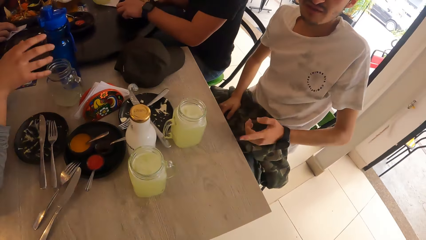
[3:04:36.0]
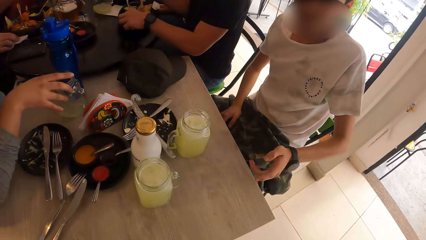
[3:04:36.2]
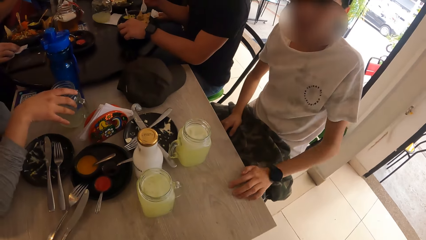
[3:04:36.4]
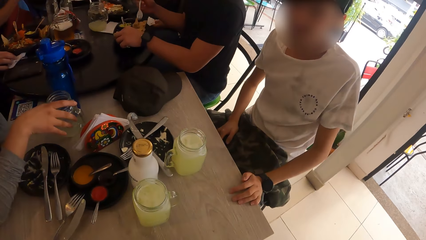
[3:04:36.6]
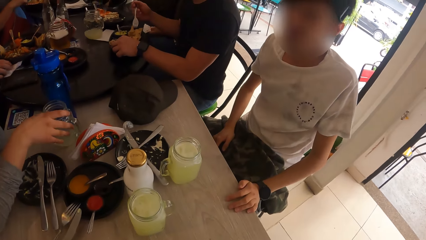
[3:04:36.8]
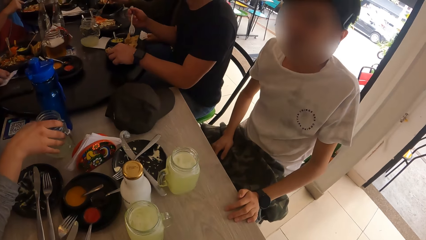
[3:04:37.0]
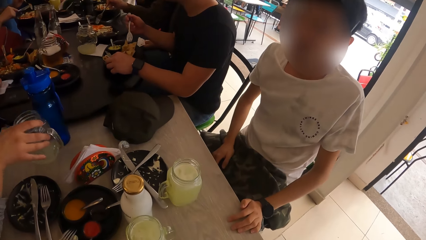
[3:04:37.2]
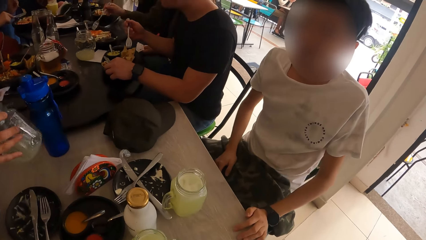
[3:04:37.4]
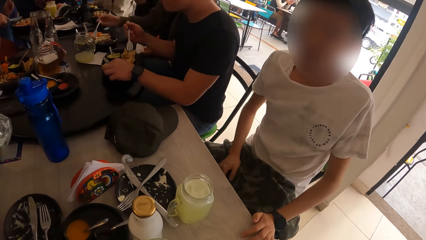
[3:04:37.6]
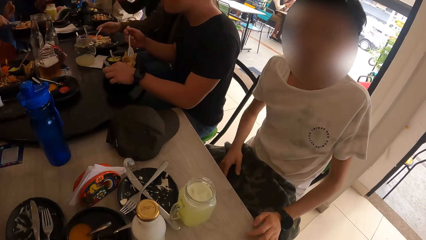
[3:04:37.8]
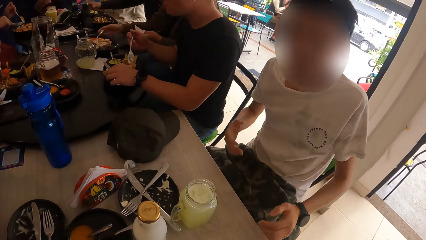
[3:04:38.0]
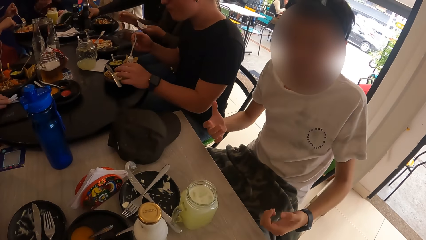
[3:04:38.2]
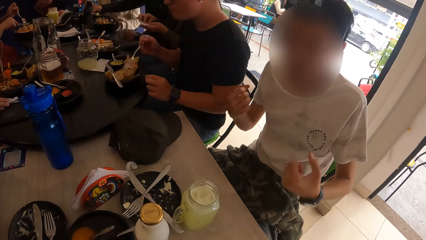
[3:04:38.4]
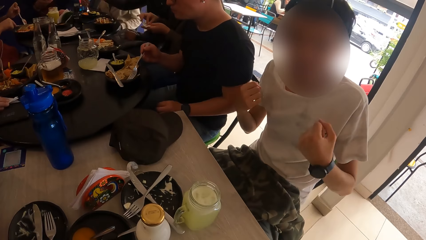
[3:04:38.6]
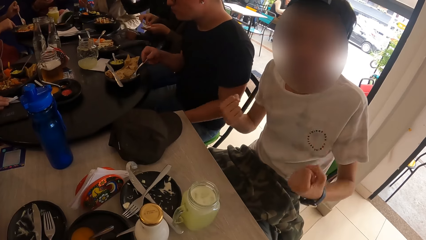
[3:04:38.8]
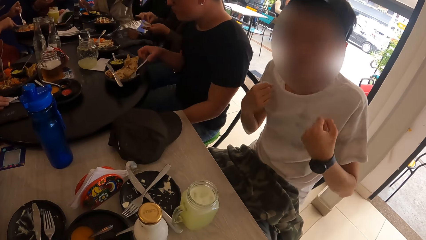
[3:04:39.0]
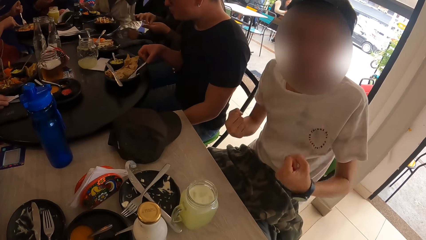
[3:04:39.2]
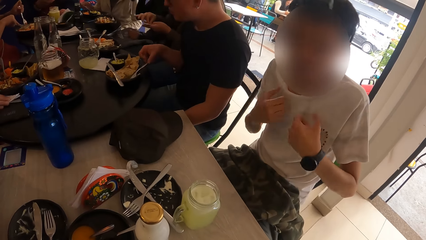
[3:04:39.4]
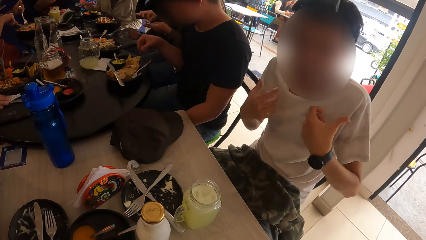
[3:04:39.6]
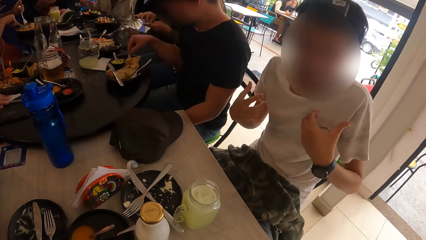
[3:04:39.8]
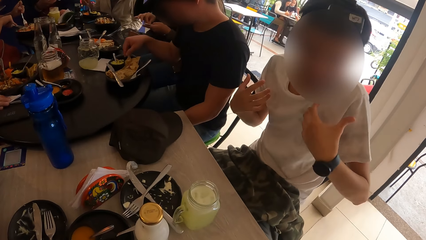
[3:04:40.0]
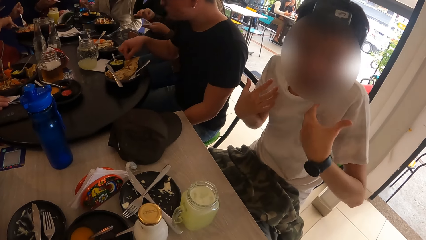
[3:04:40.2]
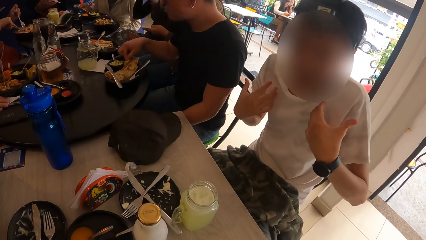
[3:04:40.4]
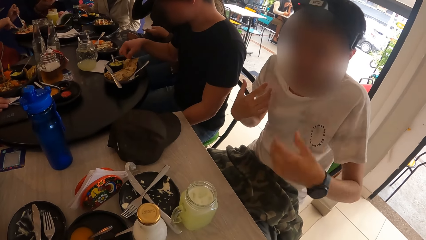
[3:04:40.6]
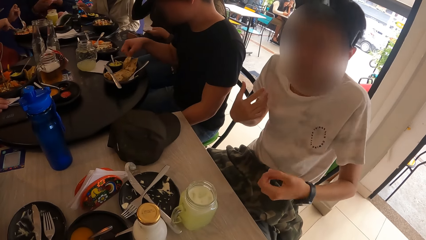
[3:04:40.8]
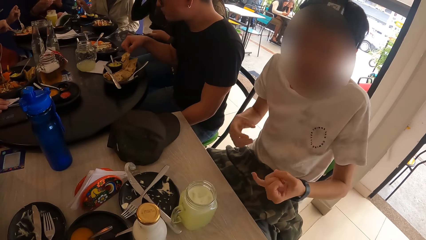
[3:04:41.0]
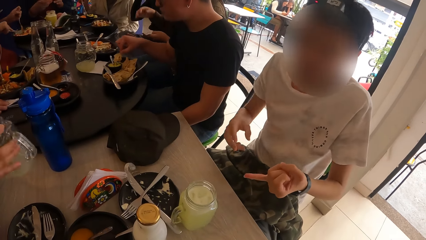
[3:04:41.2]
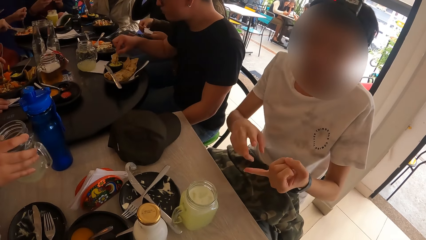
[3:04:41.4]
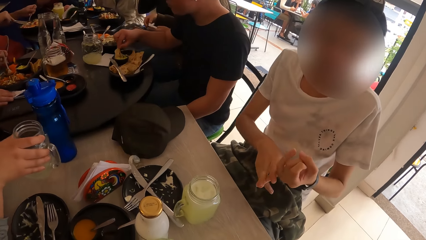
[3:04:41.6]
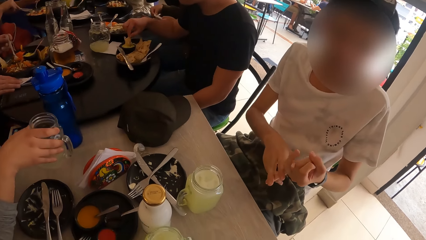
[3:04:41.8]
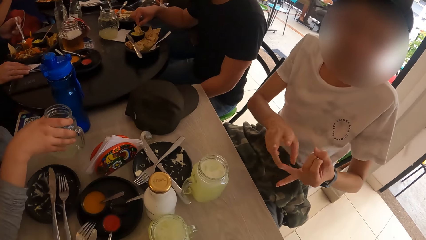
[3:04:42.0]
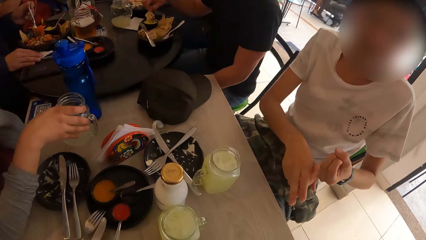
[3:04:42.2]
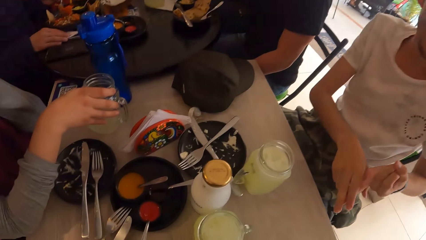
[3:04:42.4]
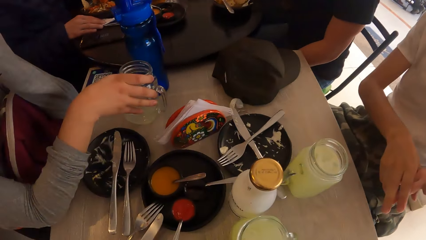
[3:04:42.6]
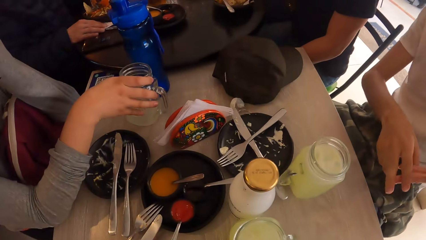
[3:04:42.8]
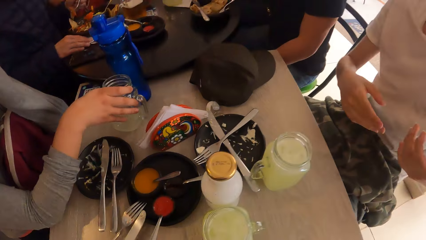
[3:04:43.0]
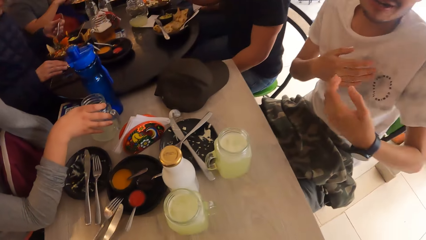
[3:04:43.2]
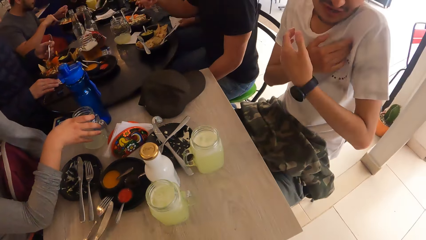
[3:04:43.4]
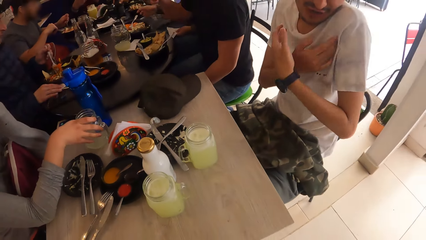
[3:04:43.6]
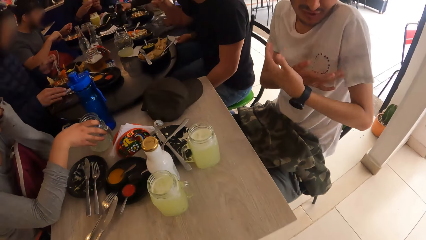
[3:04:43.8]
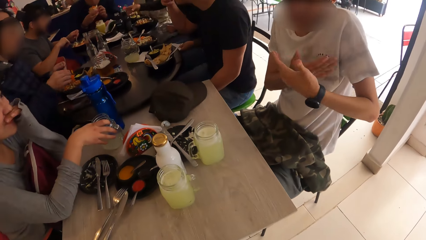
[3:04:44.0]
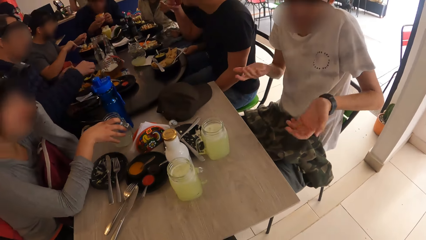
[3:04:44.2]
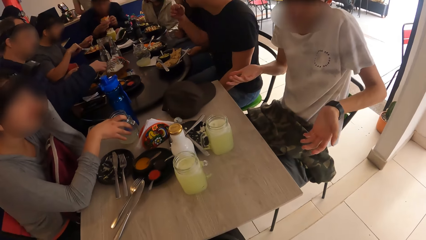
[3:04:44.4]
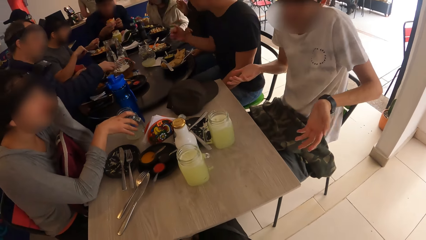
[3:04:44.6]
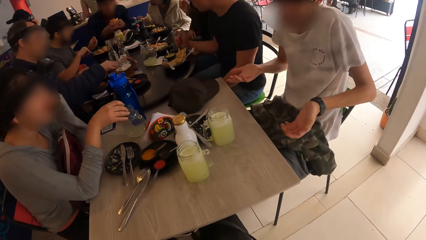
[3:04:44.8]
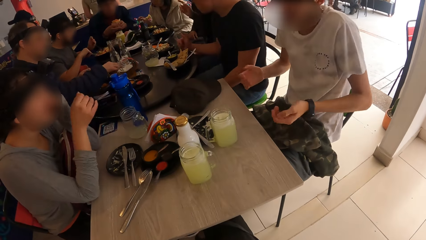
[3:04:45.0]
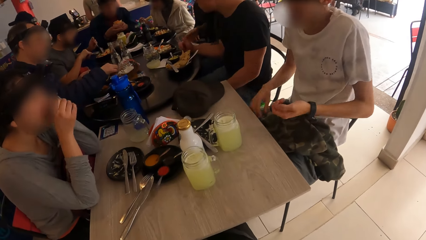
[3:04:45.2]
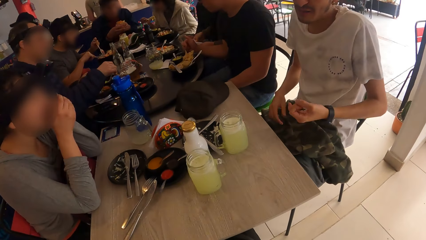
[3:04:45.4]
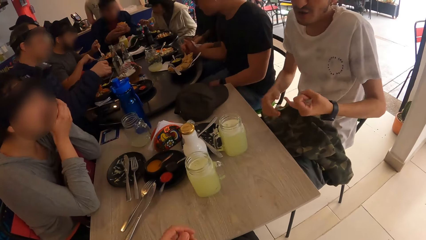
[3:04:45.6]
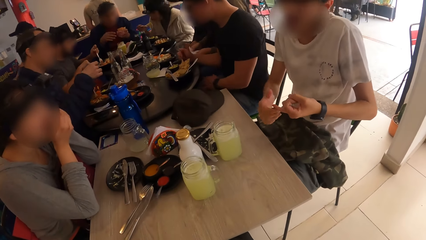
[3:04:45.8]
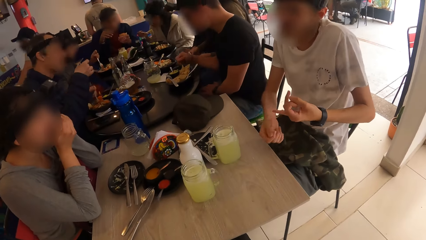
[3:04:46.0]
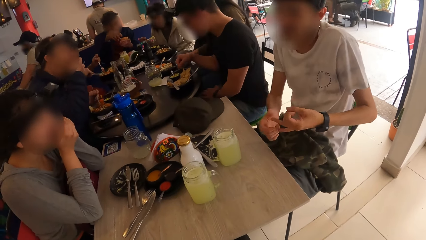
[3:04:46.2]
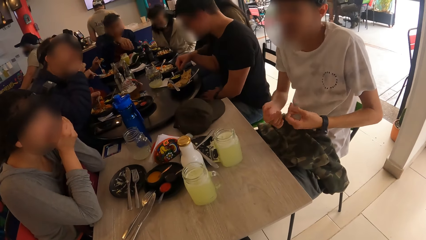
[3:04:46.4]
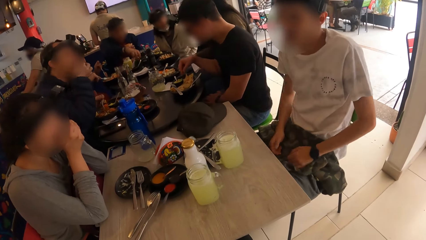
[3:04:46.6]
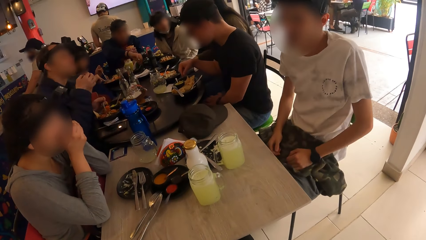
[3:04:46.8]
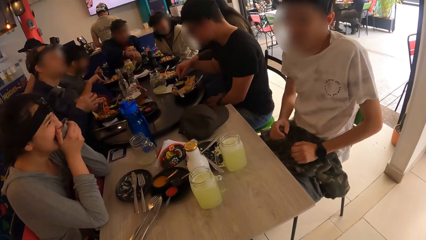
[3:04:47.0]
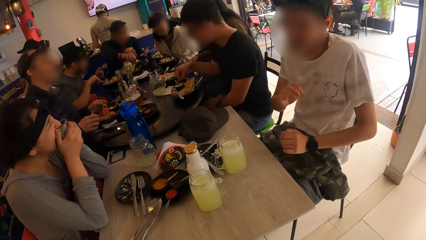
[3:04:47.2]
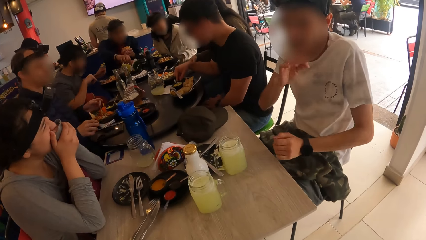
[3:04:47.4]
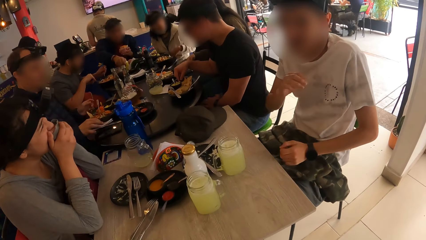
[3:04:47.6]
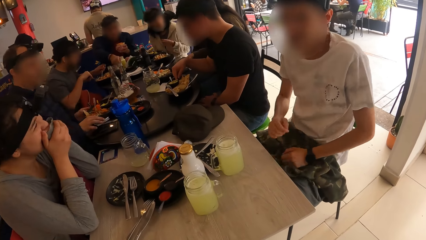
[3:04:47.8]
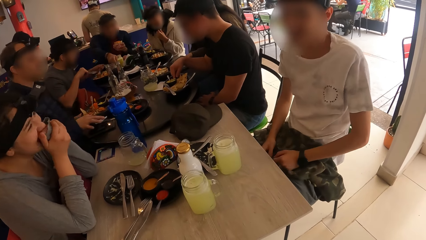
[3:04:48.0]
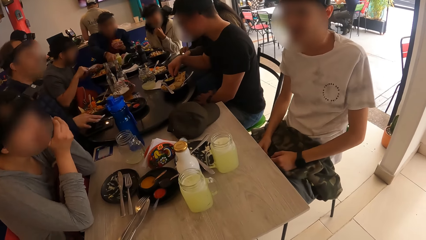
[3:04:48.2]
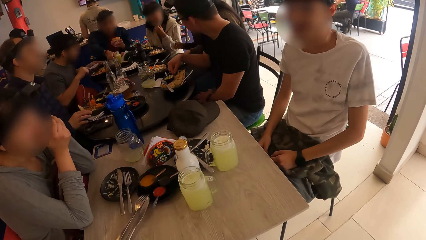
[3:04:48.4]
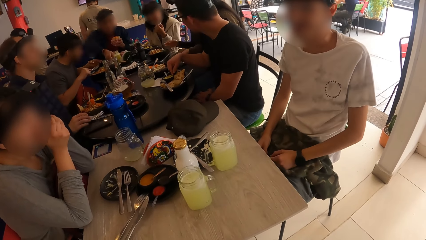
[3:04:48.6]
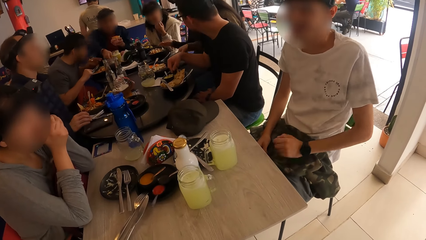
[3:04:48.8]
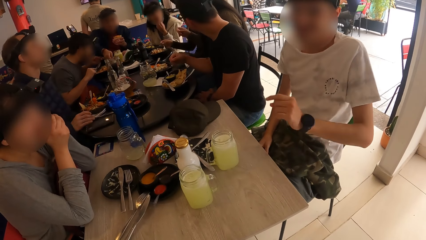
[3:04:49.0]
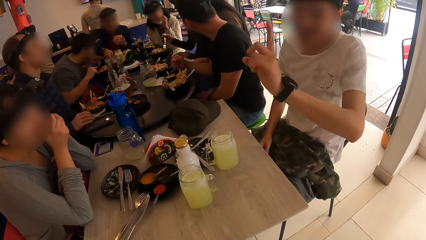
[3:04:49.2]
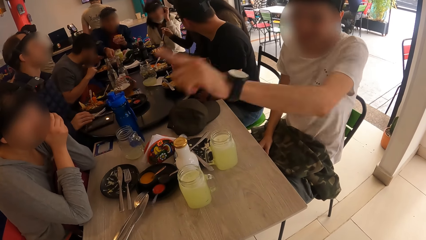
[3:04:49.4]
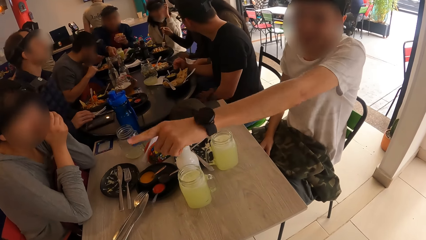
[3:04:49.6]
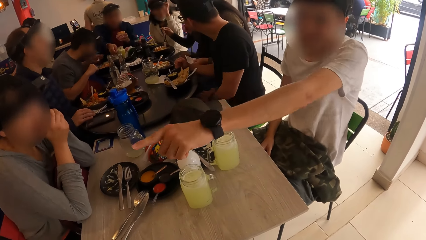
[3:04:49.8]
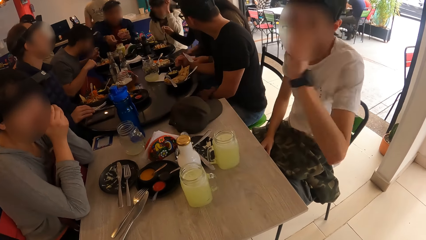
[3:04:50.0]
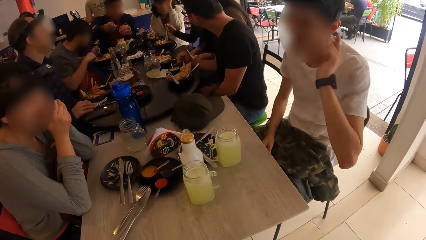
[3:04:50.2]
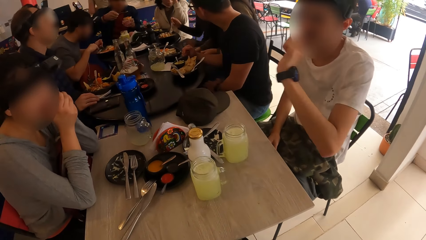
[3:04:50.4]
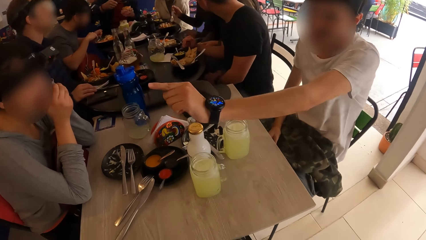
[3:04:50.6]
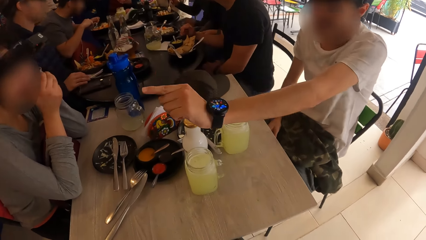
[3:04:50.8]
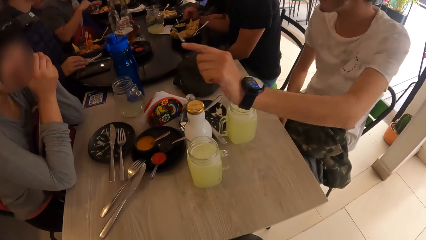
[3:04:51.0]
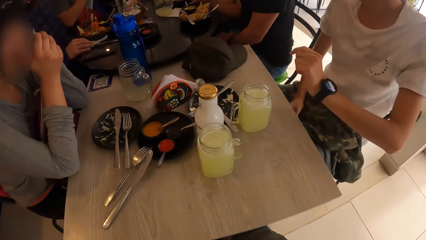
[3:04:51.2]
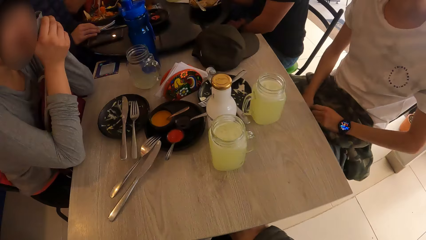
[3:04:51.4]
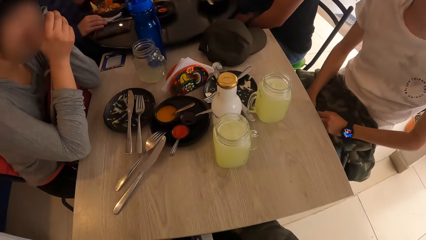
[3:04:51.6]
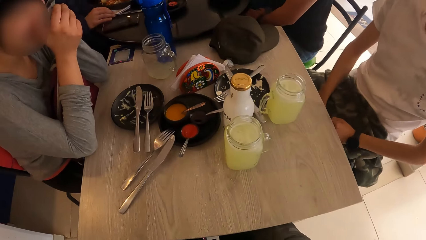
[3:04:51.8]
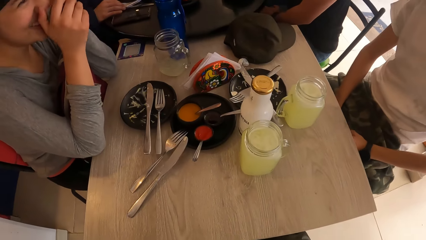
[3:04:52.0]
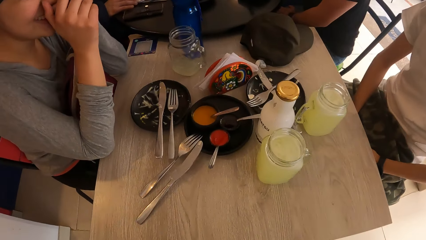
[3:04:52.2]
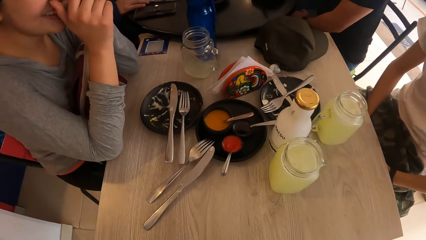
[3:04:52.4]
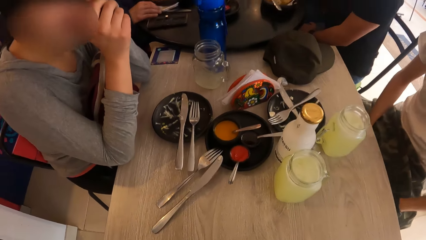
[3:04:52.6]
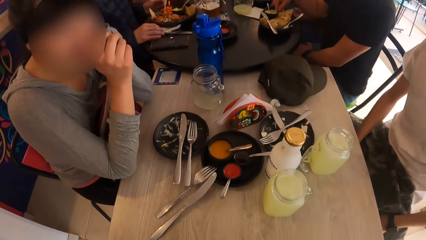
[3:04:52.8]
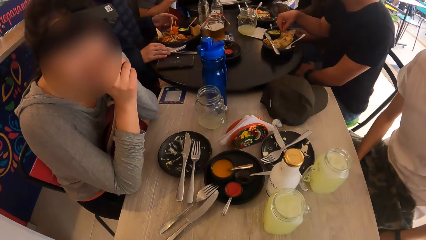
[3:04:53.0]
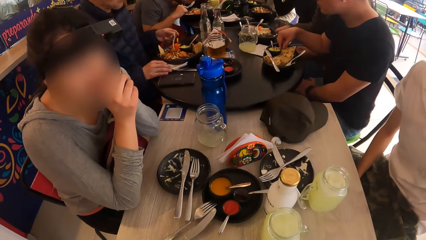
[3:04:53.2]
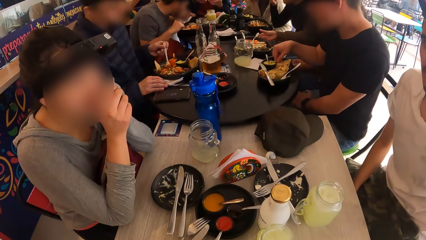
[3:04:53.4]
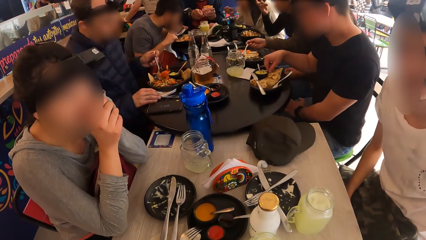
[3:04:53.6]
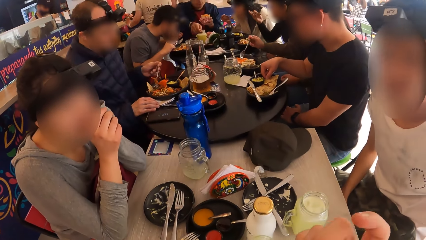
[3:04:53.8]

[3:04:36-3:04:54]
A woman picks up the cup on the table with her right hand. The woman drops the cup on the table with her right hand and drinks juice. A person converses with the camera wearer. Another person picks up roti on the plate. The woman touches her face with her right hand. The woman puts a glass of juice on the table. The first person converses with the camera wearer. A man scoops salt from a plate with a spoon in his right hand. Another man eats from the plate with the knife in his left hand. A third man picks up the fork in the plate with his right hand. A man points with his hand. The camera wearer looks around the table. A fourth man eats from the plate on the table with a fork in his left hand.
